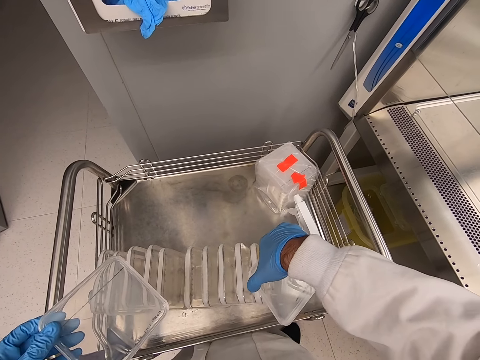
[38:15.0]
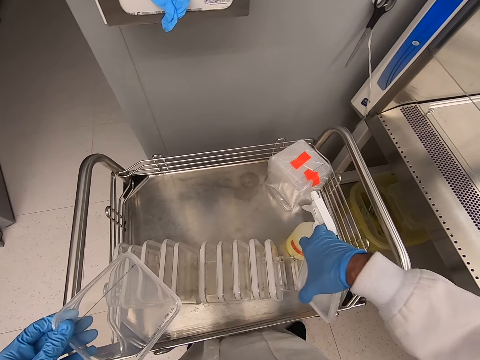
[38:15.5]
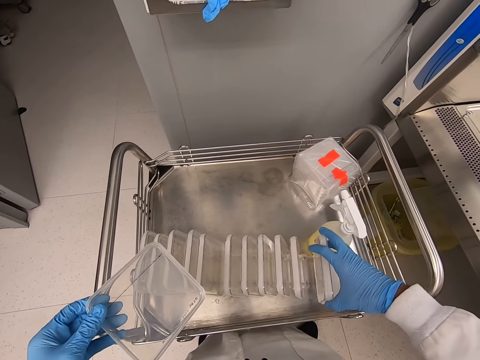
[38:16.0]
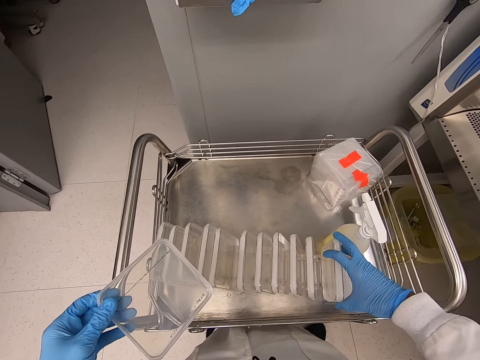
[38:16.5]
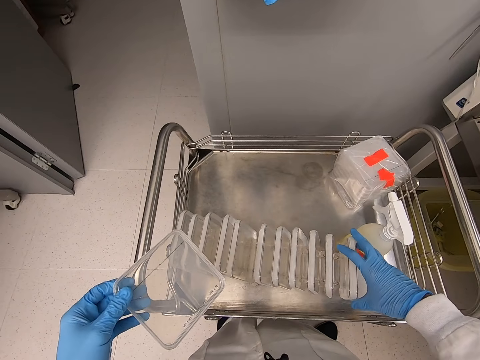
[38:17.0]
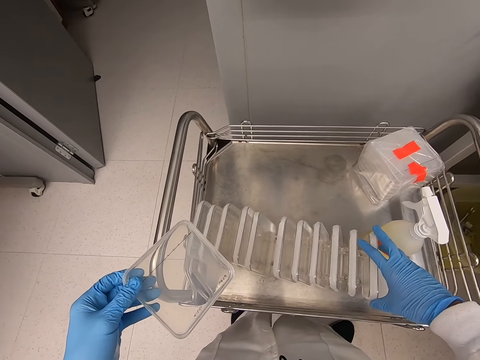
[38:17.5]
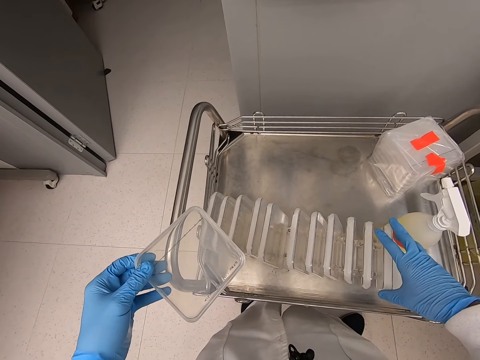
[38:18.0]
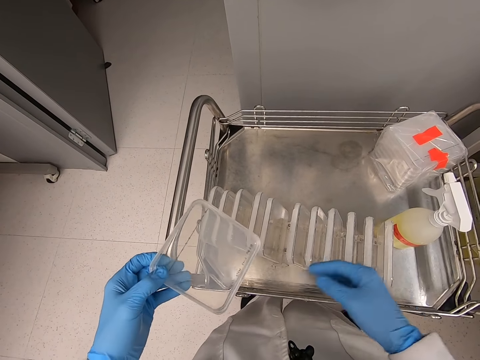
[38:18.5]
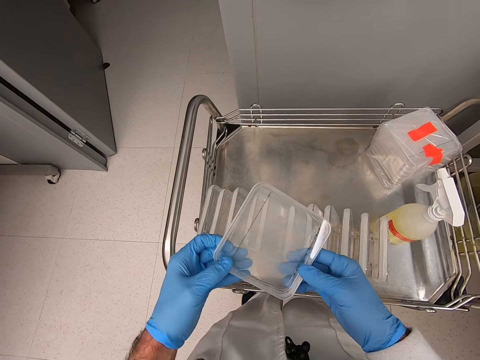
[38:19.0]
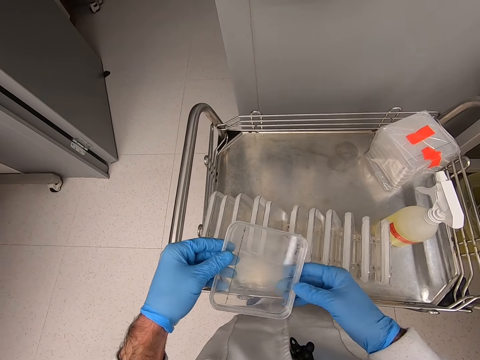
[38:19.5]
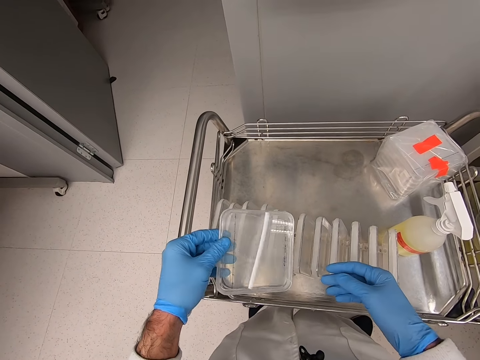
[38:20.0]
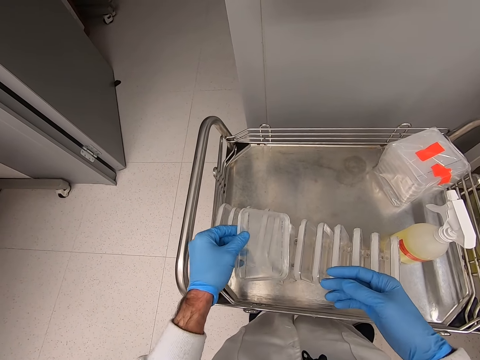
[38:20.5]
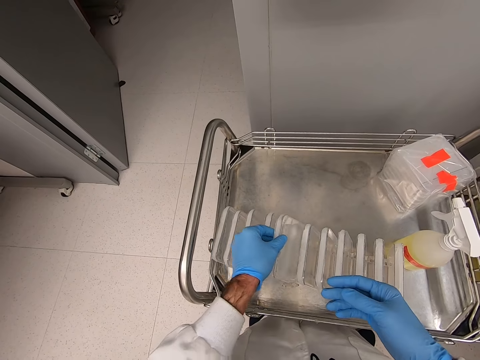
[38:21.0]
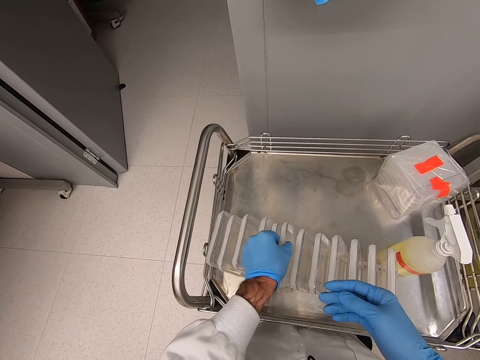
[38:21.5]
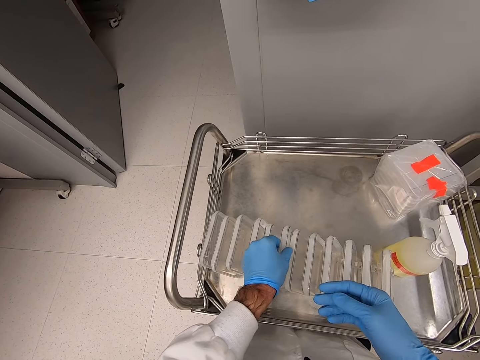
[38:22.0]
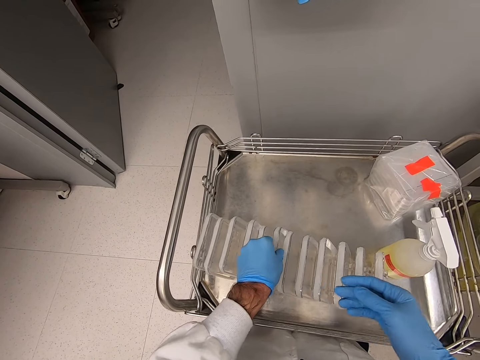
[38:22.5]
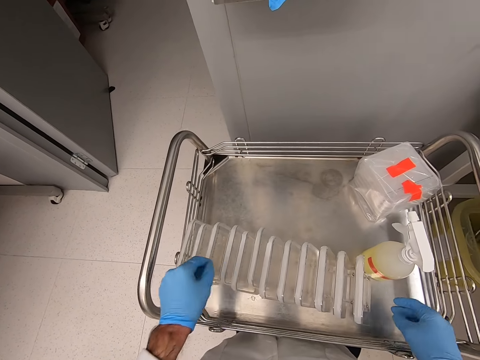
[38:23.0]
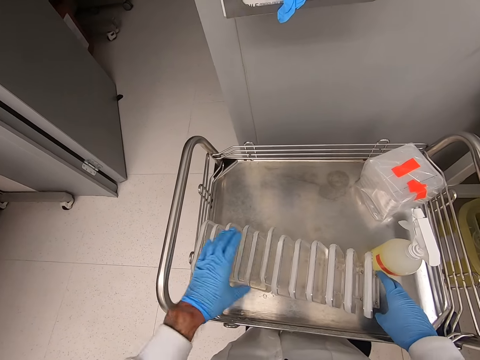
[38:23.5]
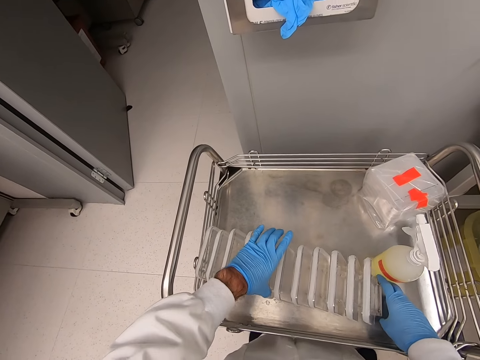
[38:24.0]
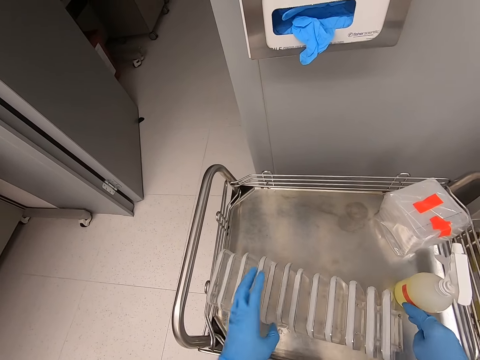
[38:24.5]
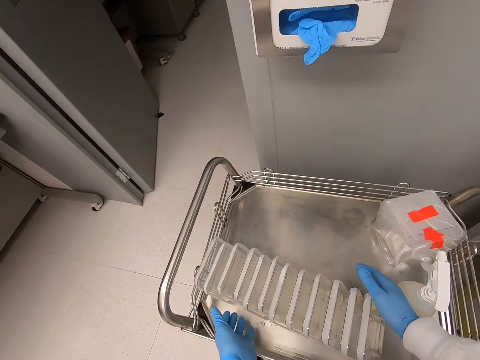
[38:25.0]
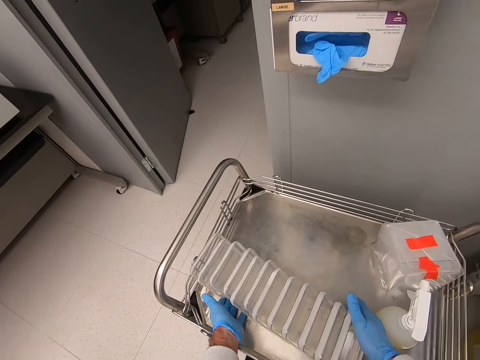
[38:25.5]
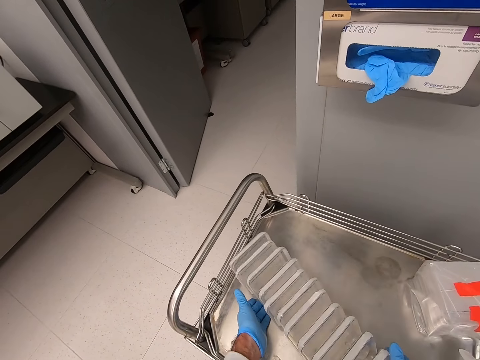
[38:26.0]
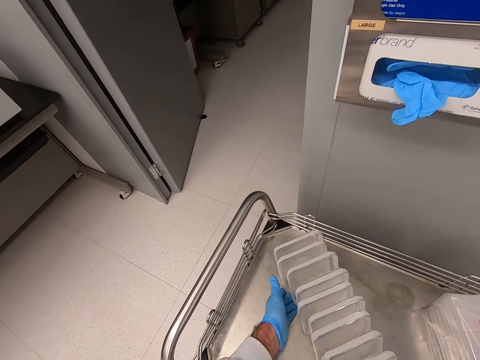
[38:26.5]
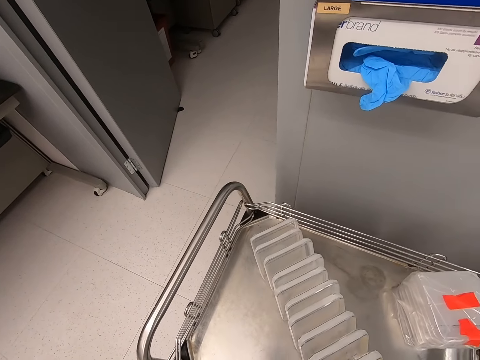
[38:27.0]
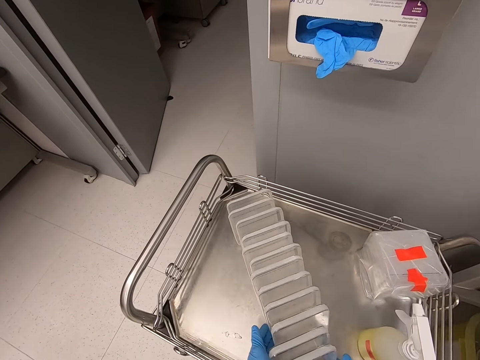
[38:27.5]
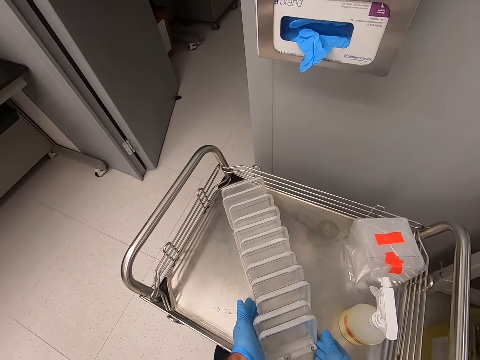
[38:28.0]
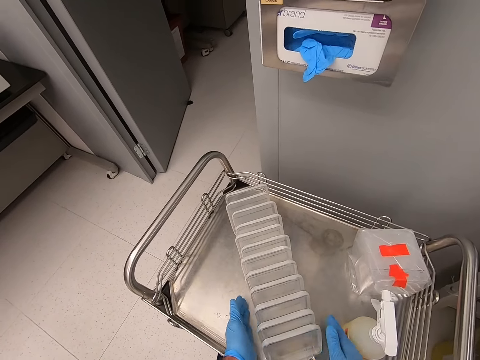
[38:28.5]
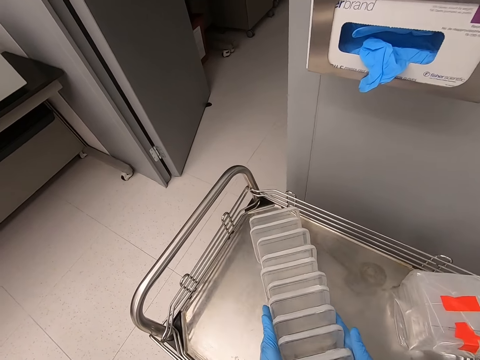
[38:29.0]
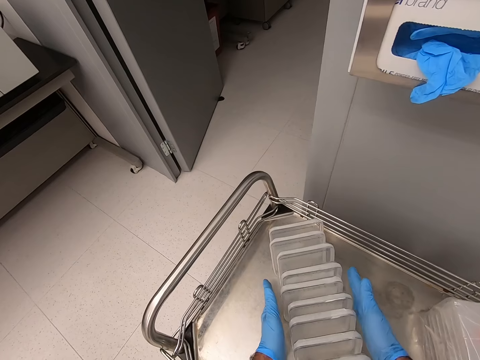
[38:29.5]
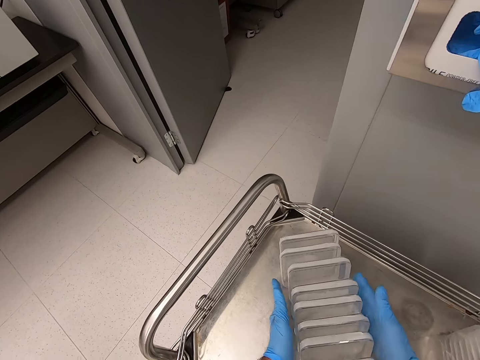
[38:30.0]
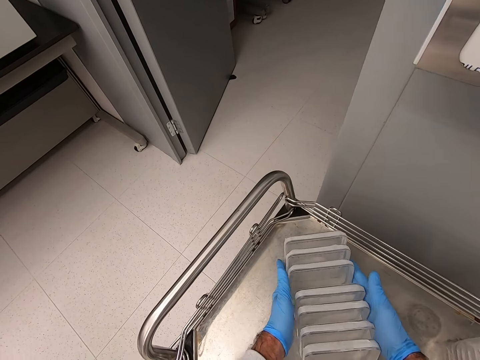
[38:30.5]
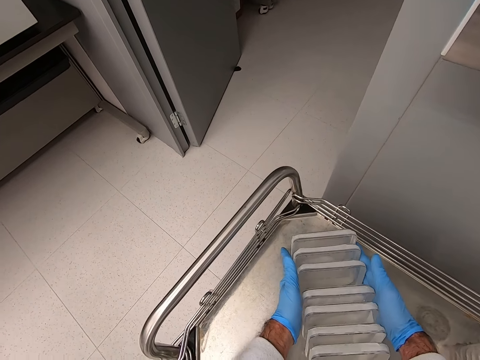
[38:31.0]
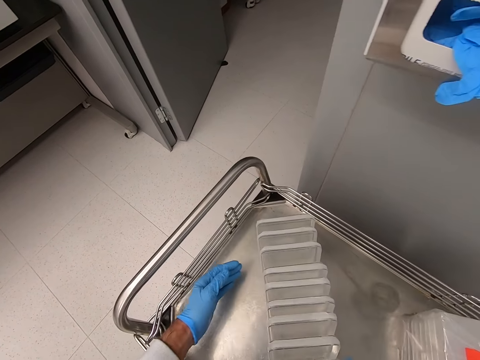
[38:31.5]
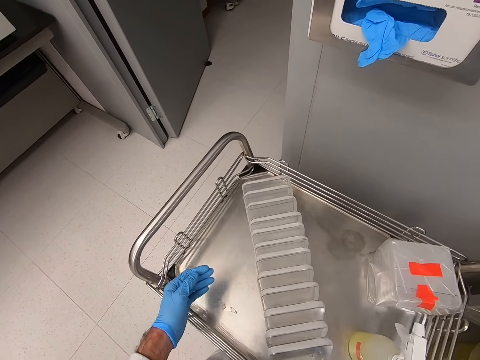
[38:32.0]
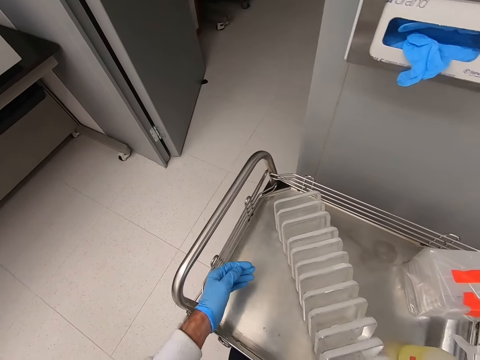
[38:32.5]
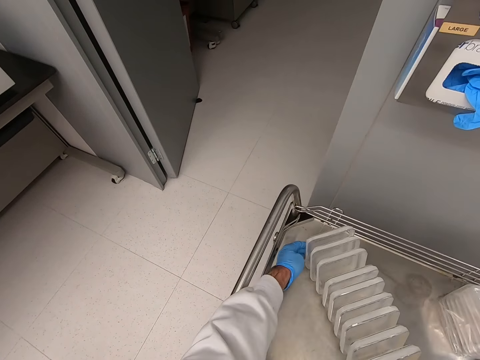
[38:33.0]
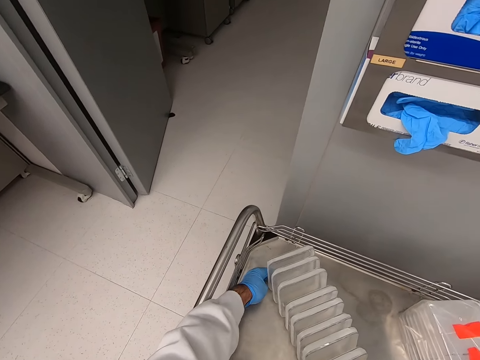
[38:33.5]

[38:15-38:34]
The camera wearer places the plastic in a column. They put another plastic in a column. They push a spray bottle. They move the rack aside. They push the plastics. They arrange the glass cases on the rack. They hold the plastics in line.

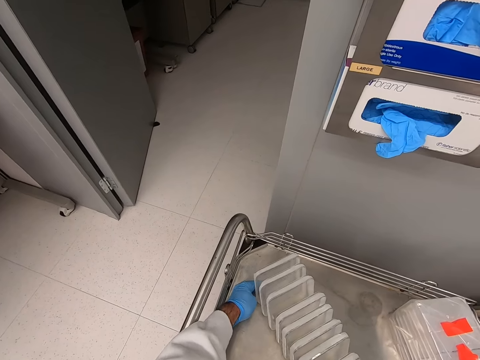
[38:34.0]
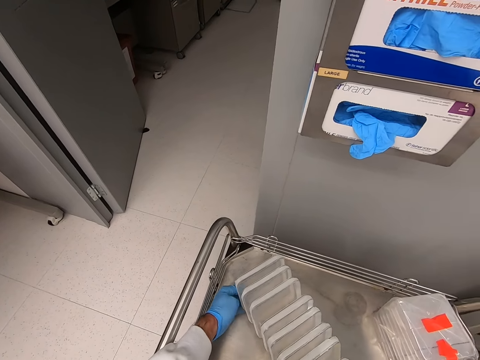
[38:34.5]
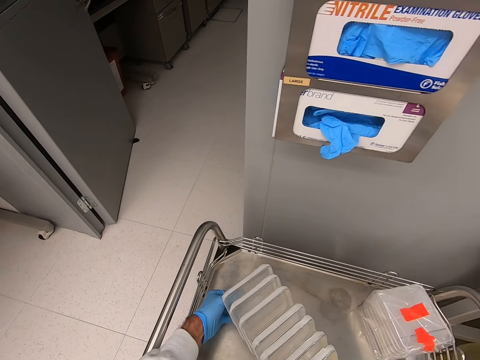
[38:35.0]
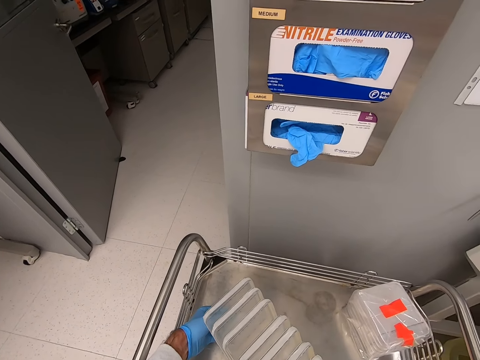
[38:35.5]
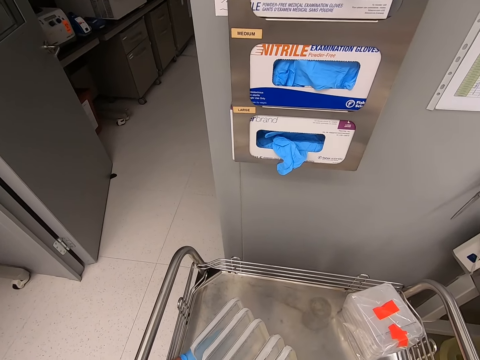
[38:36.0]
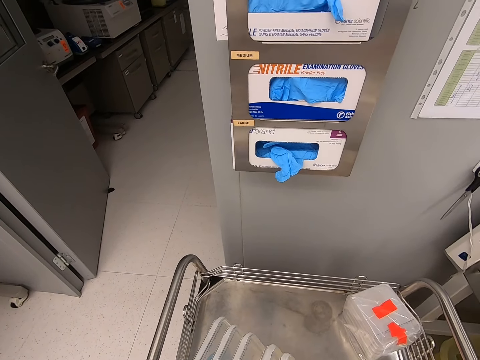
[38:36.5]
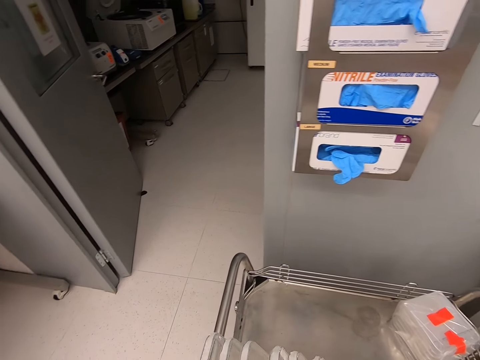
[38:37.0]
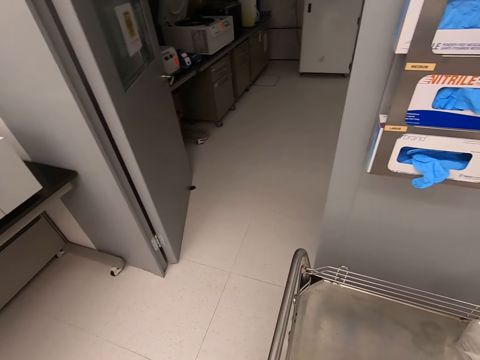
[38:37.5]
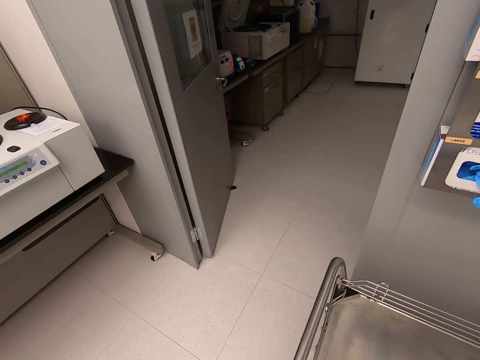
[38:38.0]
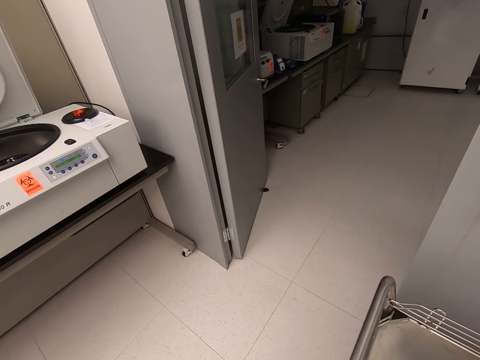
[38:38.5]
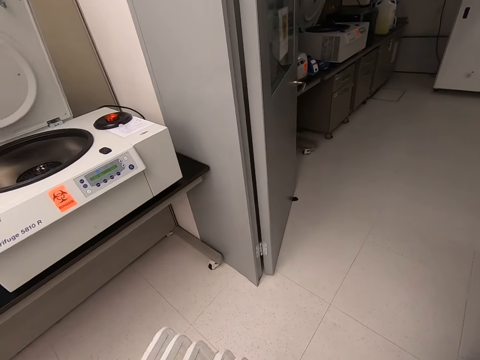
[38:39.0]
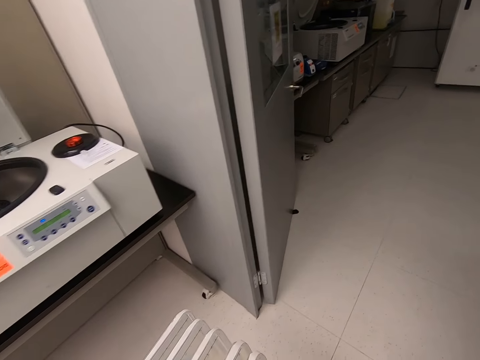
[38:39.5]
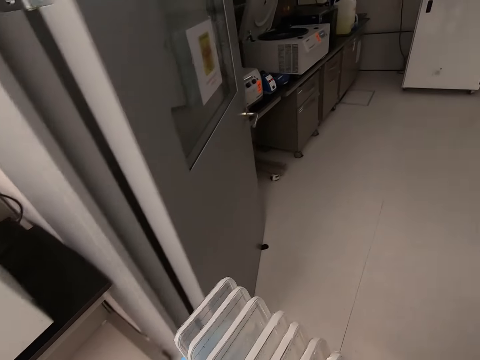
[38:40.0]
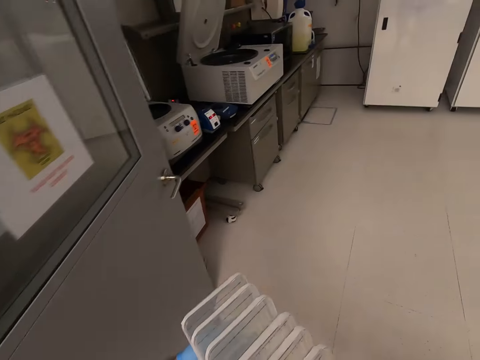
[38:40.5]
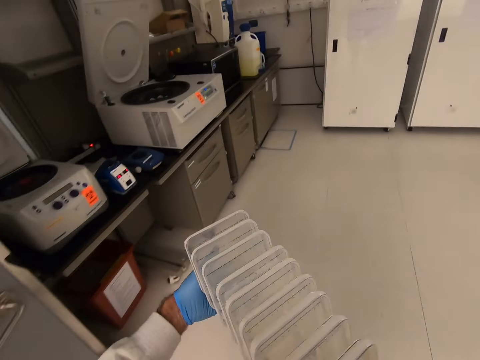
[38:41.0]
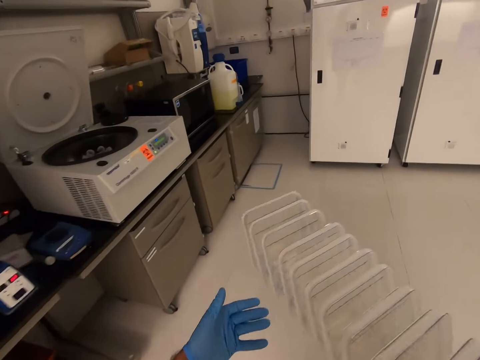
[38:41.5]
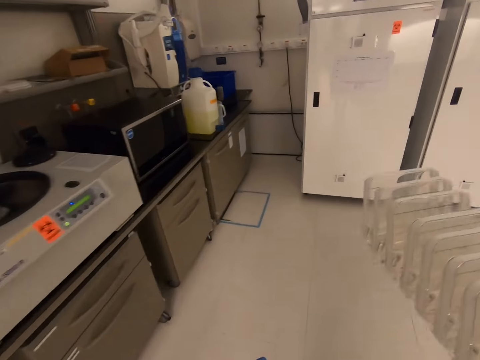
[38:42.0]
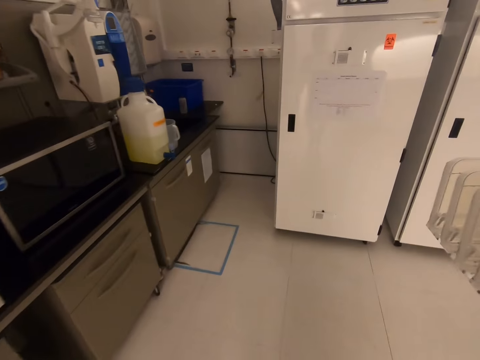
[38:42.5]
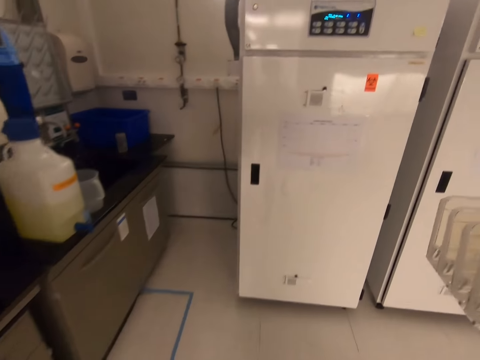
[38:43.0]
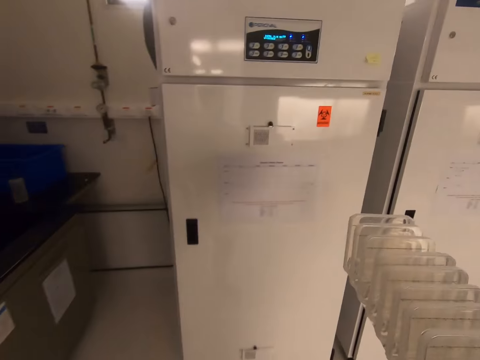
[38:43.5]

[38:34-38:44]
The camera wearer carries the rack with glass cases to the fridge. They lift the plastics. They walk in the hospital room.
